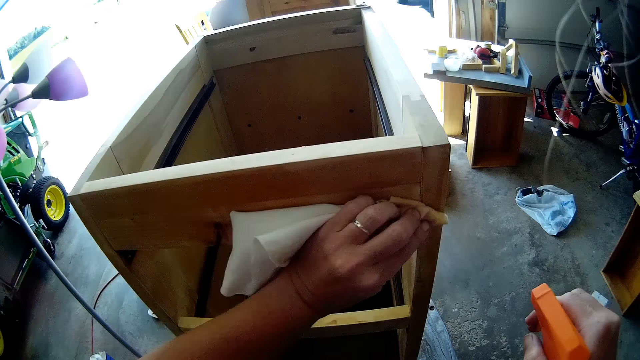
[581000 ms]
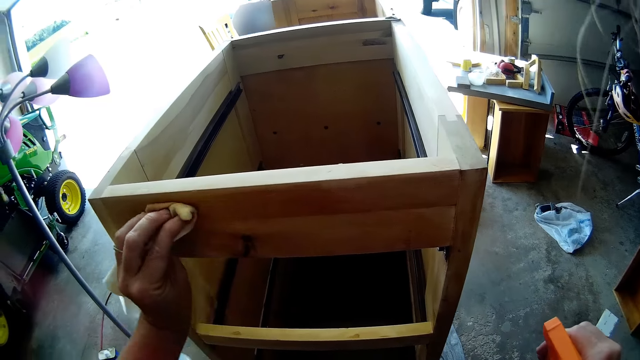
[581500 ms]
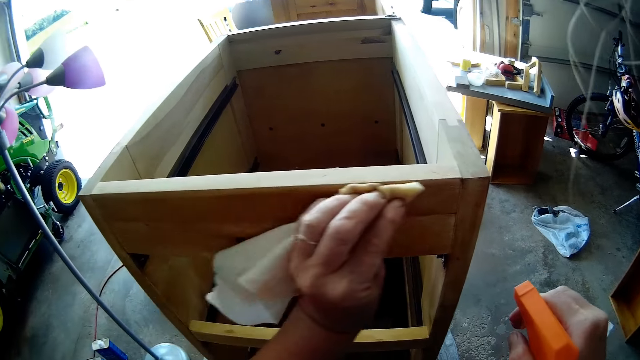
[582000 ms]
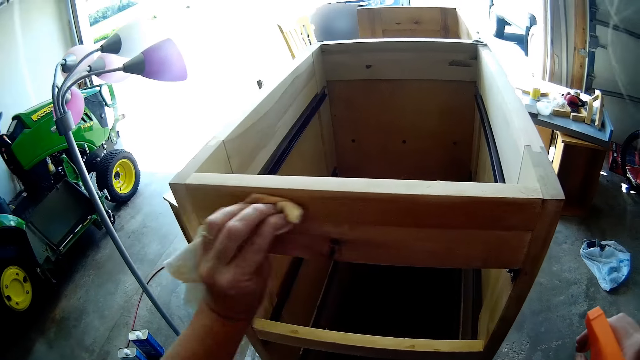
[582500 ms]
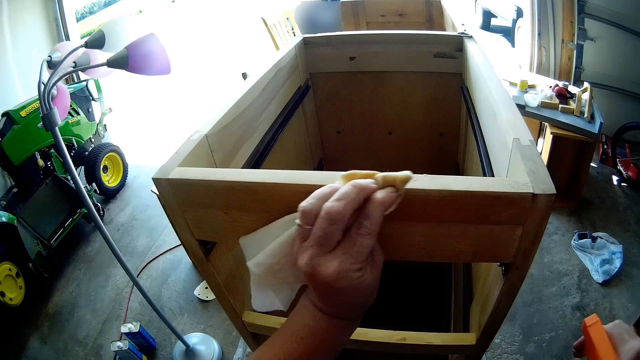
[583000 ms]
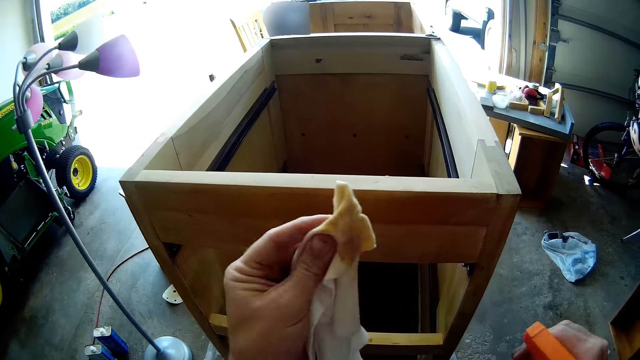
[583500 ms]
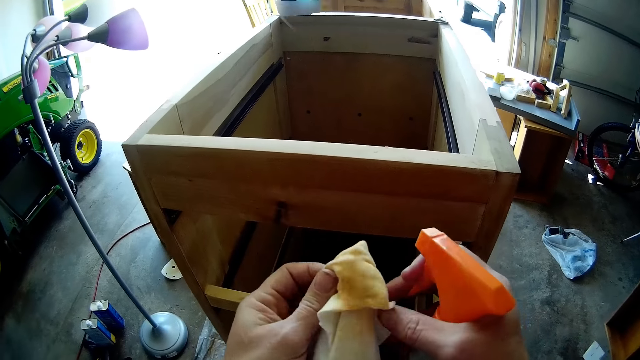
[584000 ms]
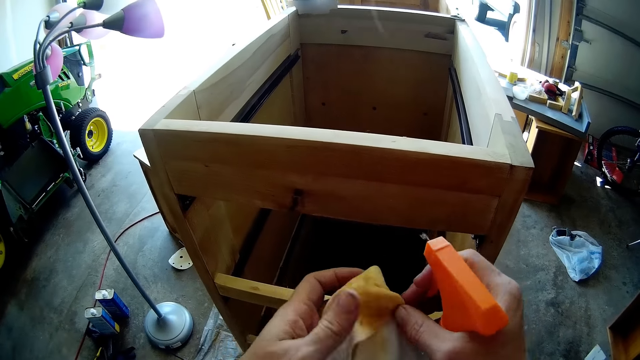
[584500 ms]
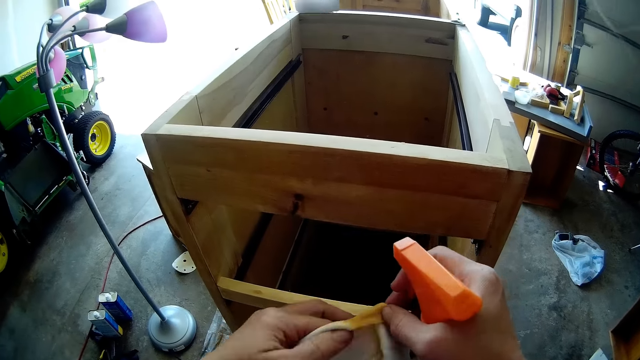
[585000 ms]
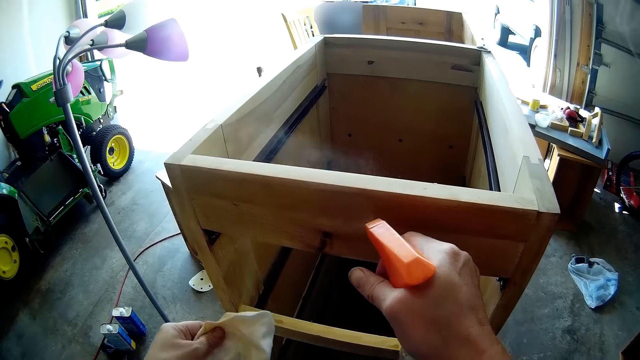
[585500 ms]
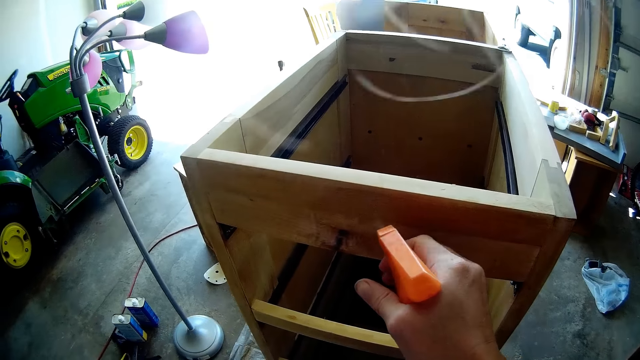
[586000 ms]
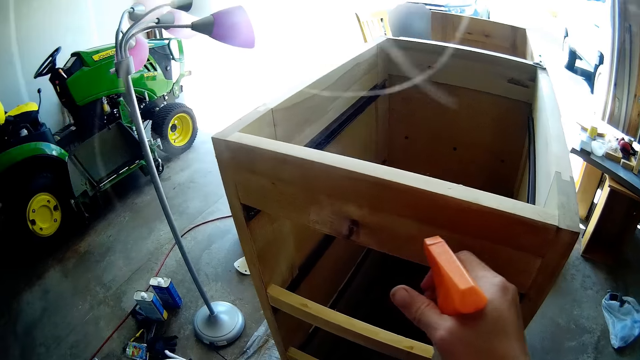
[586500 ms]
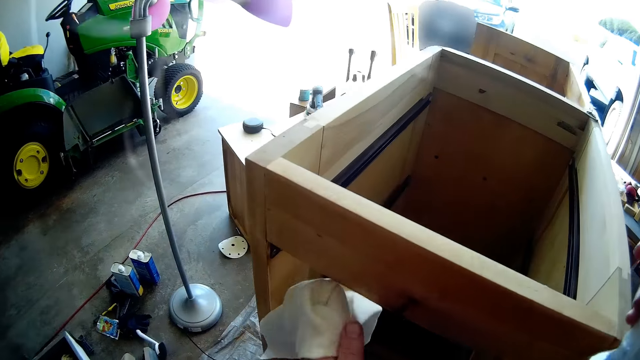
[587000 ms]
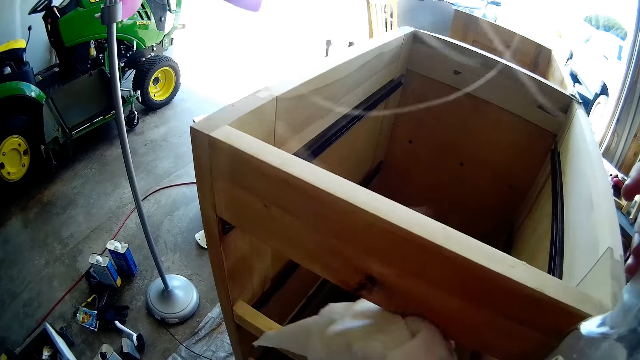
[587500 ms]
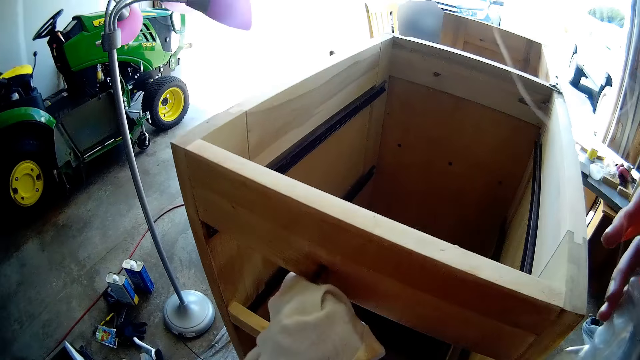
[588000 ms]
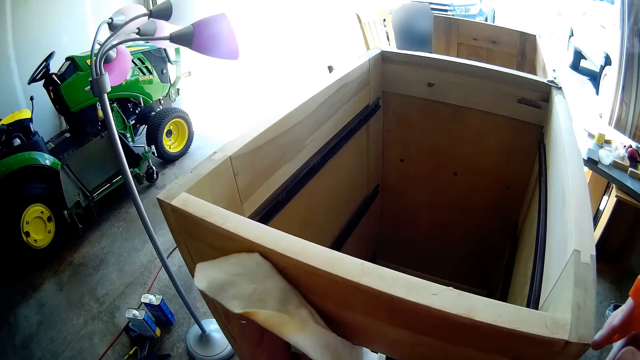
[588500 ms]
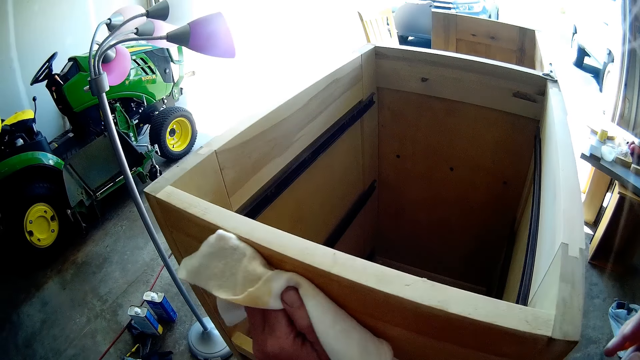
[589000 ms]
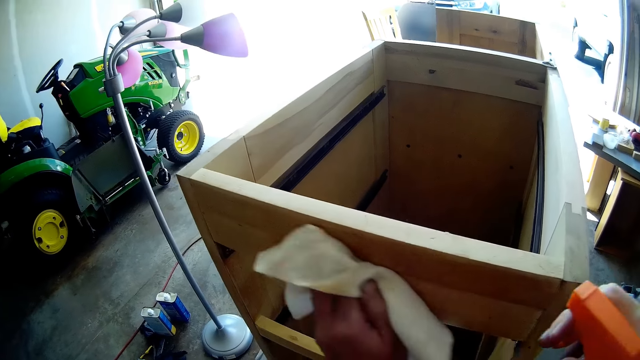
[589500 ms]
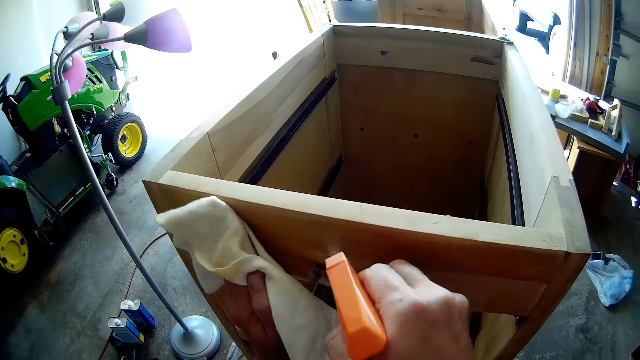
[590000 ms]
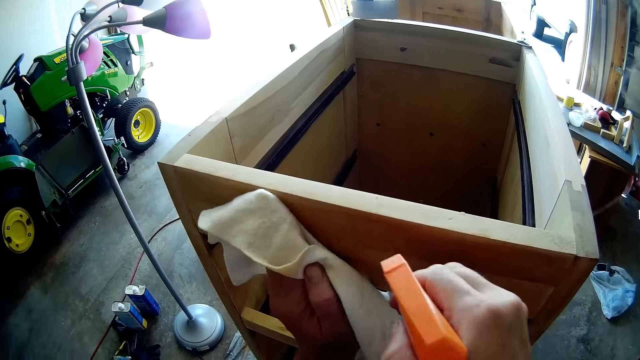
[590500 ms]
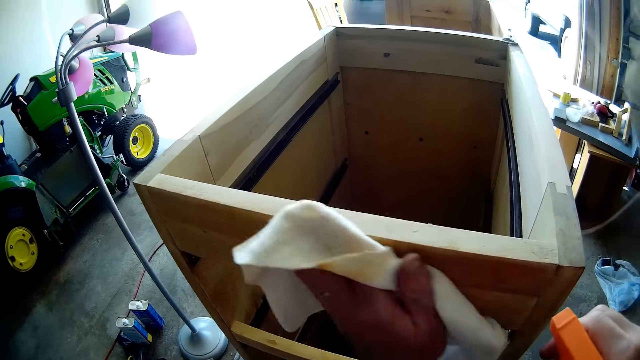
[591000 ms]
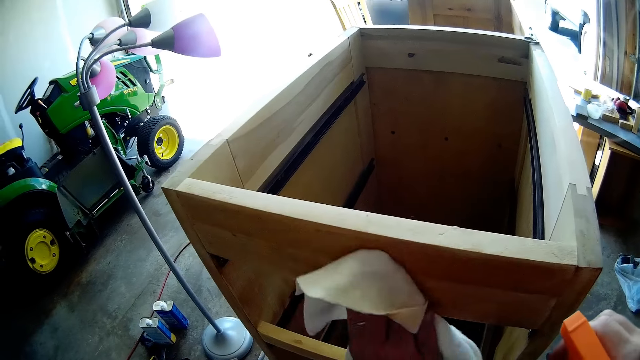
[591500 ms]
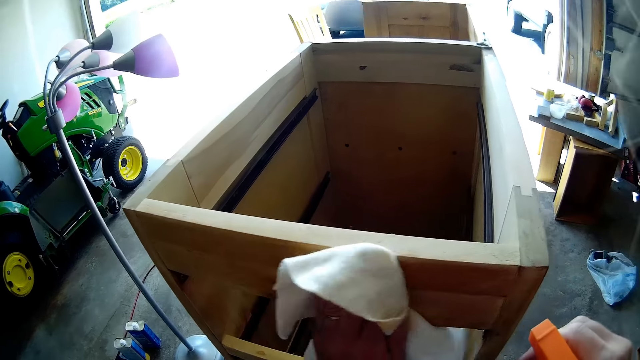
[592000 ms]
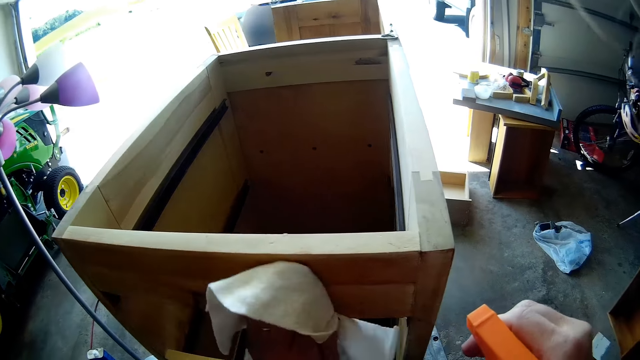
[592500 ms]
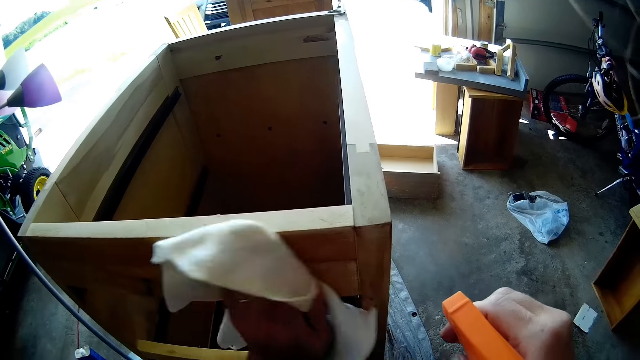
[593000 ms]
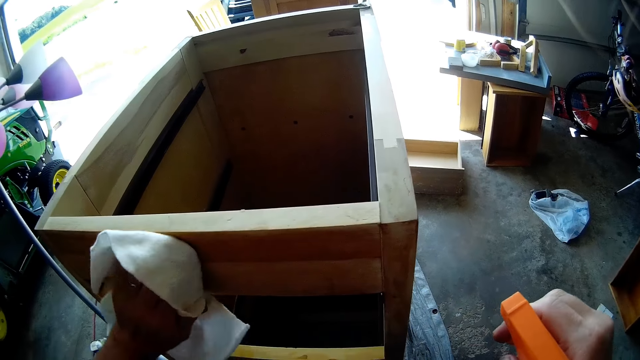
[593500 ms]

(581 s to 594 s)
The camera wearer adjusts a cloth with both hands. They spray the cabinet with a wooden furniture cleaning spray. They wipe the wooden cabinet with a kitchen towel. They spray the cabinet with the wooden furniture cleaning spray. They wipe the wooden cabinet with the kitchen towel.

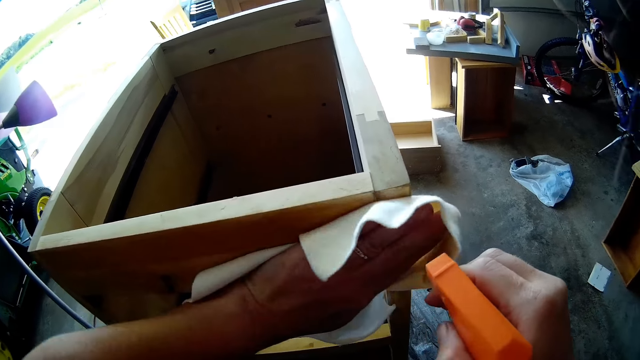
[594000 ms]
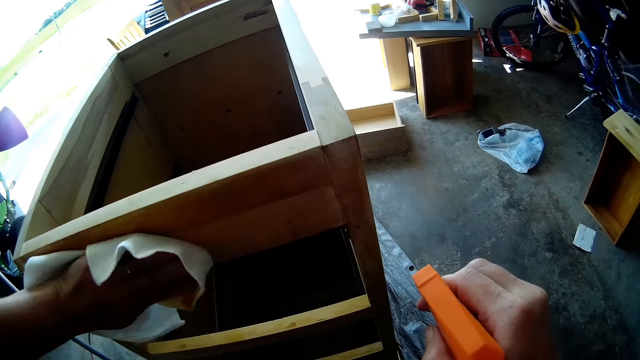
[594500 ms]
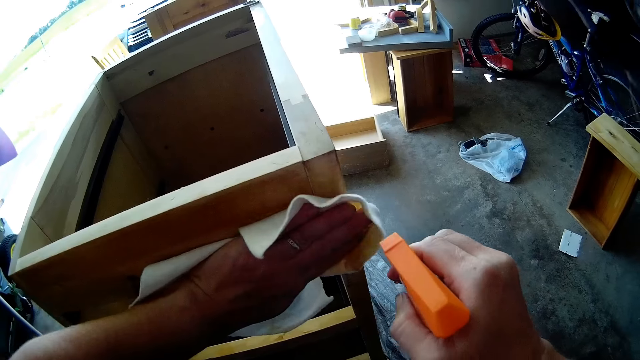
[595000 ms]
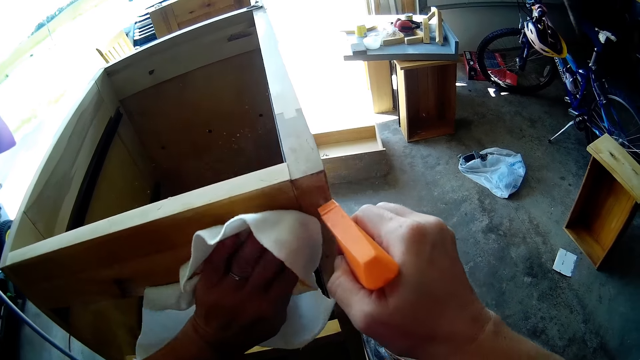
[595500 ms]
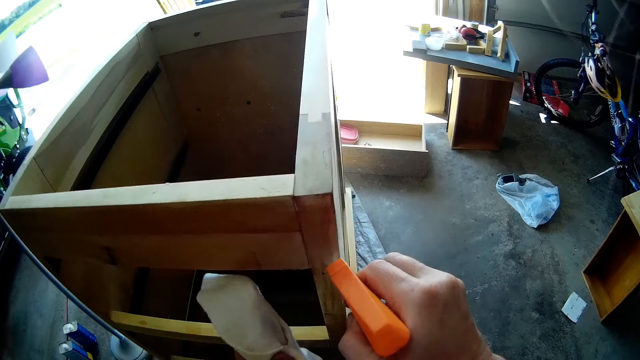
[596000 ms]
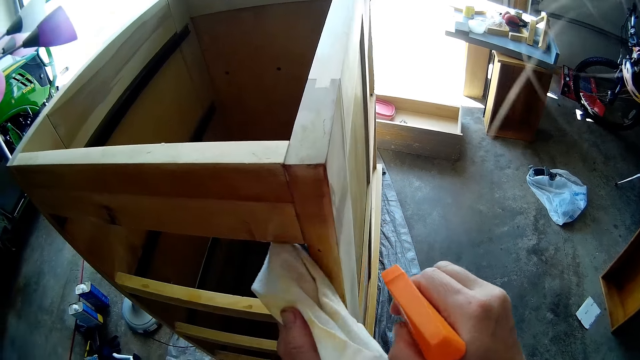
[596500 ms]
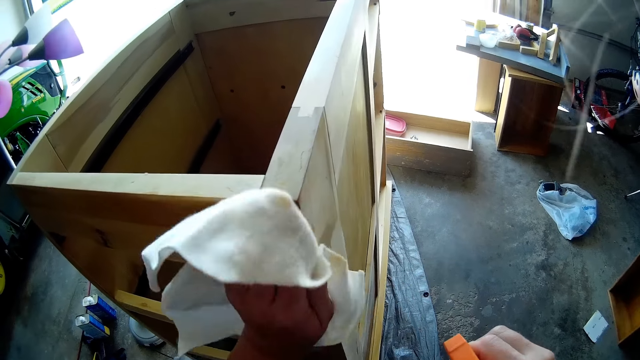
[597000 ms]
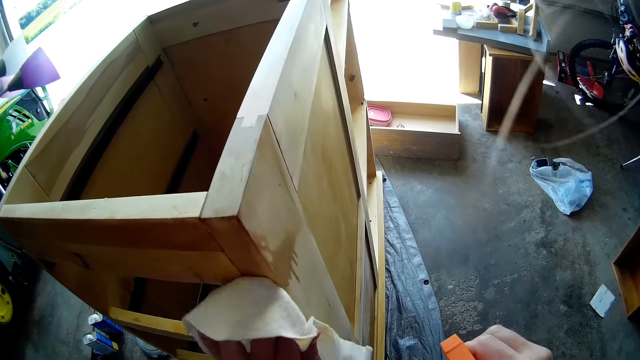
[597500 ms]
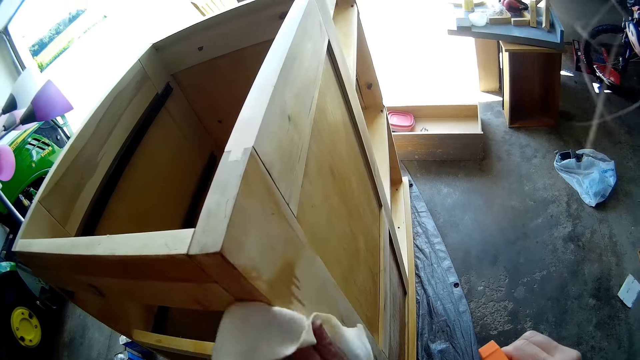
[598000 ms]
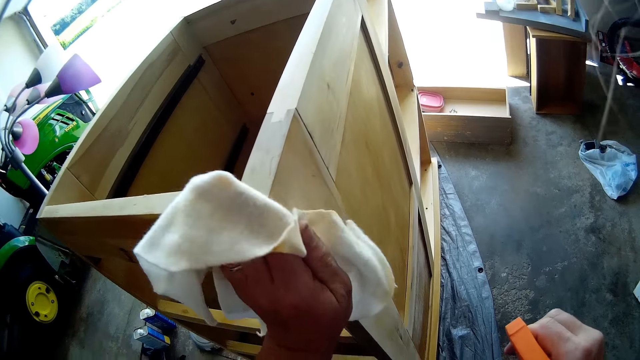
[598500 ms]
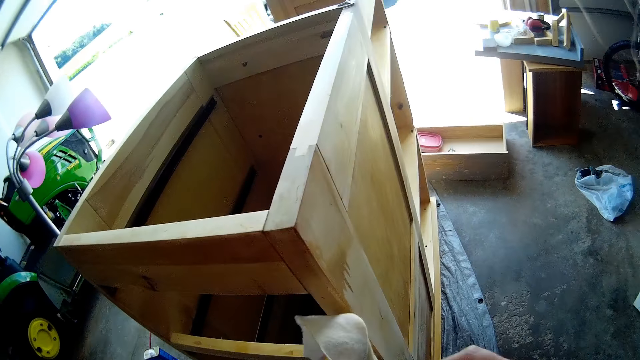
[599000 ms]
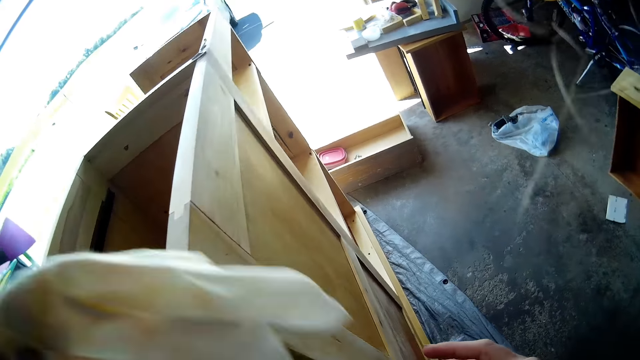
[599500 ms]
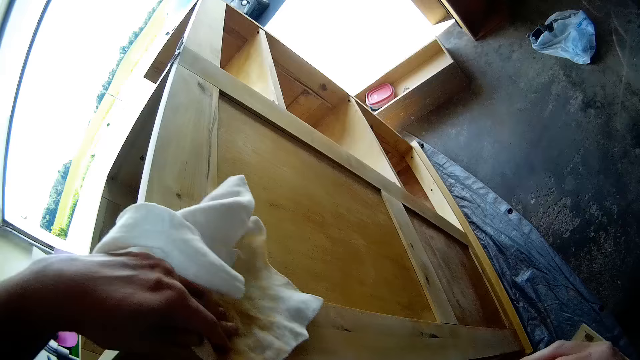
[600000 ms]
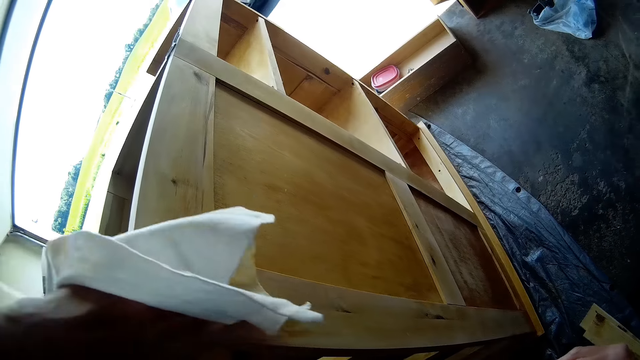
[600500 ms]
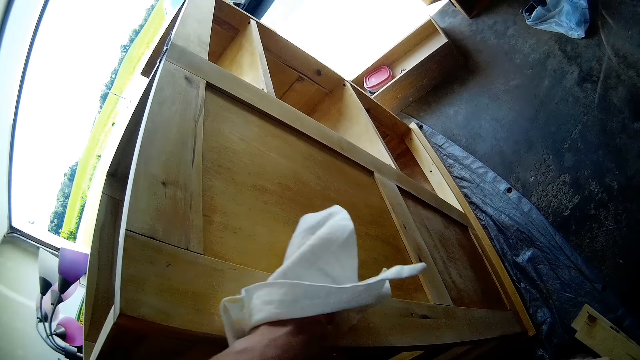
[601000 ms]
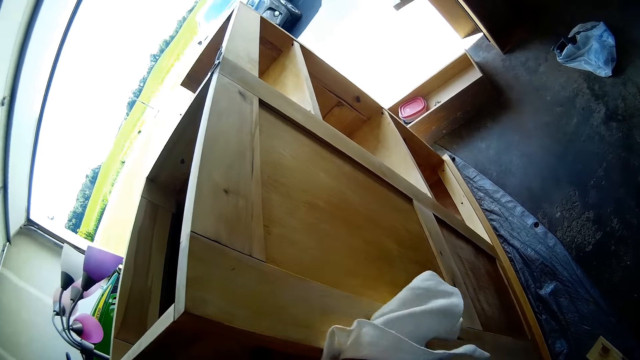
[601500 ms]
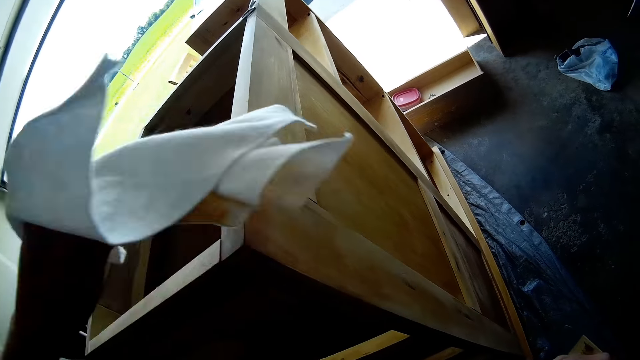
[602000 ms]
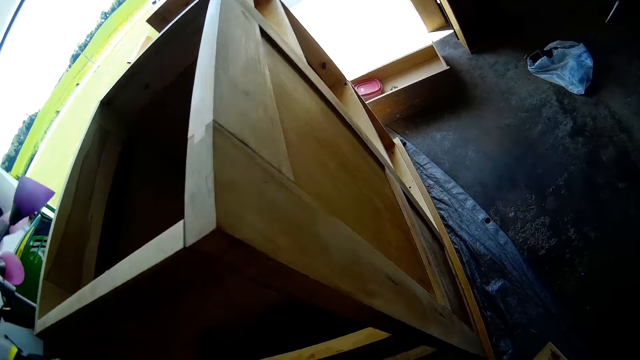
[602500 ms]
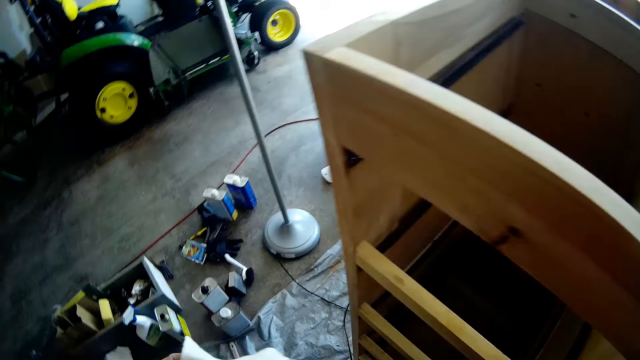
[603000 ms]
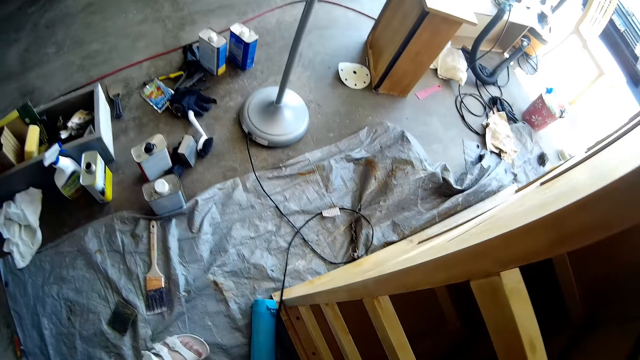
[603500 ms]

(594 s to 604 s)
The camera wearer sprays the cabinet with a wooden furniture cleaning spray. They wipe the wooden cabinet with a kitchen towel.
